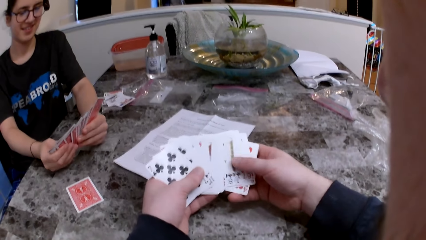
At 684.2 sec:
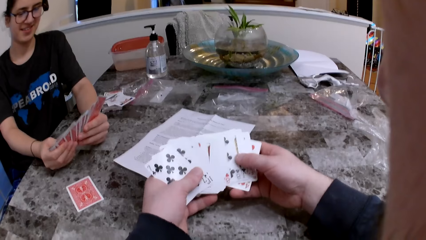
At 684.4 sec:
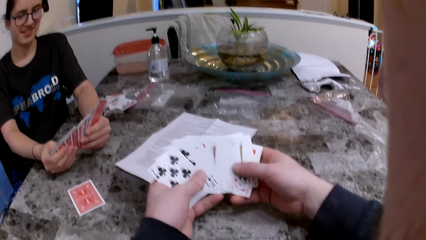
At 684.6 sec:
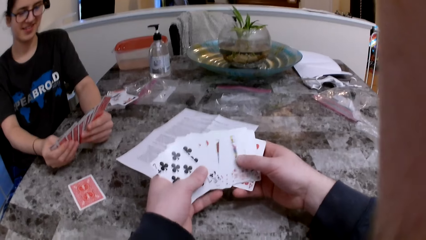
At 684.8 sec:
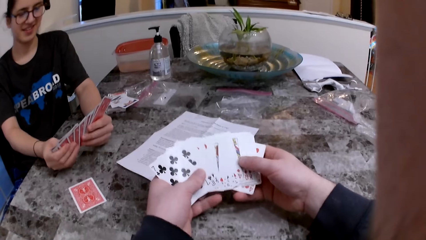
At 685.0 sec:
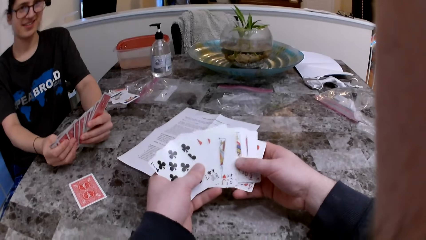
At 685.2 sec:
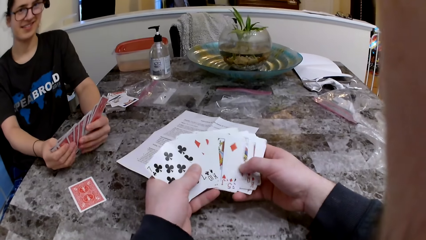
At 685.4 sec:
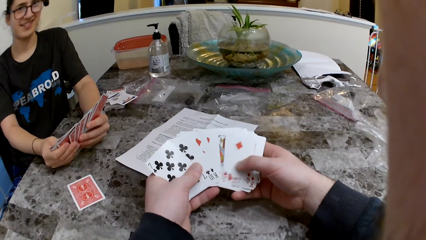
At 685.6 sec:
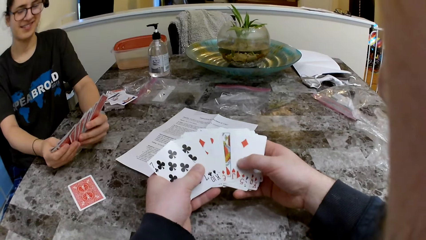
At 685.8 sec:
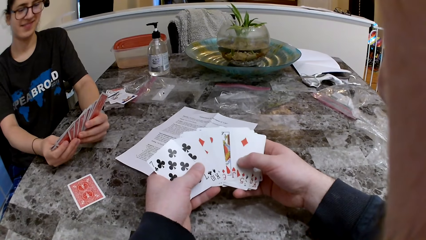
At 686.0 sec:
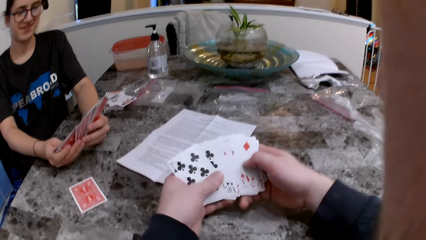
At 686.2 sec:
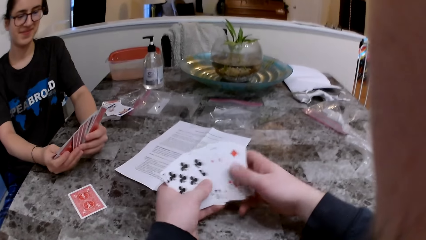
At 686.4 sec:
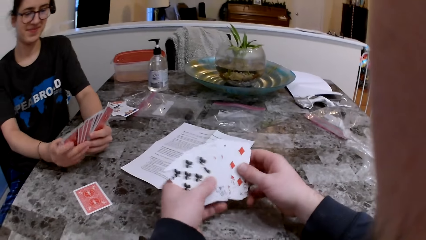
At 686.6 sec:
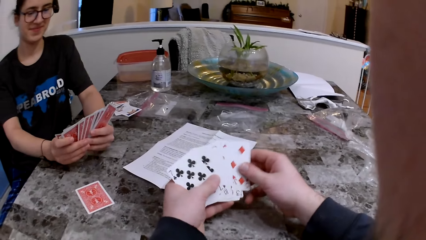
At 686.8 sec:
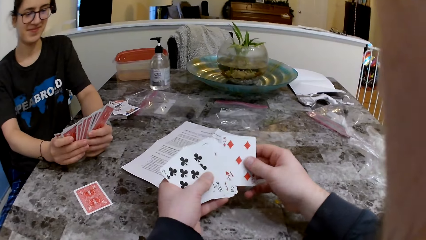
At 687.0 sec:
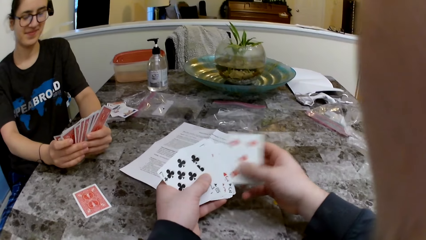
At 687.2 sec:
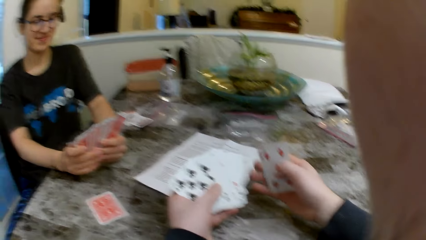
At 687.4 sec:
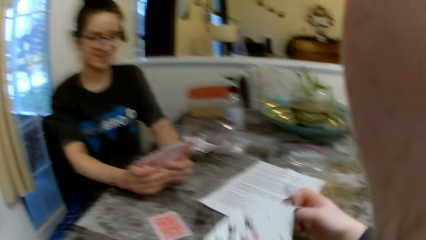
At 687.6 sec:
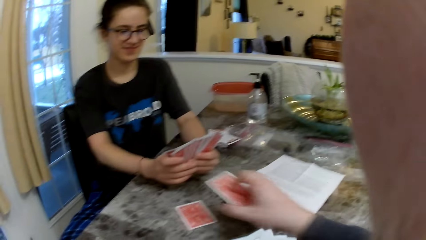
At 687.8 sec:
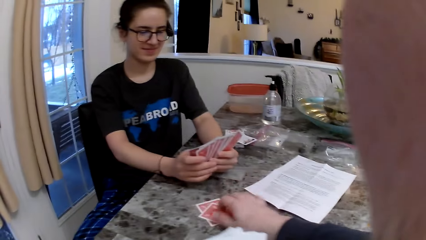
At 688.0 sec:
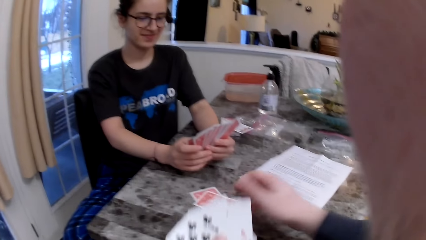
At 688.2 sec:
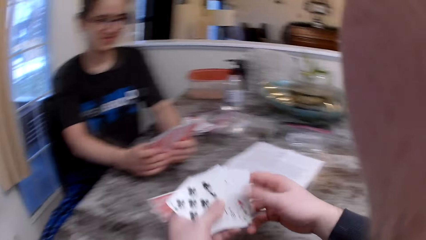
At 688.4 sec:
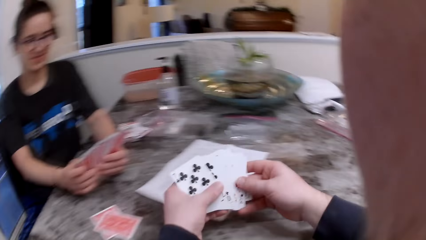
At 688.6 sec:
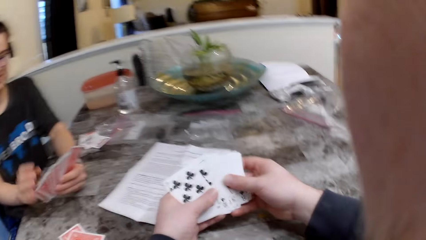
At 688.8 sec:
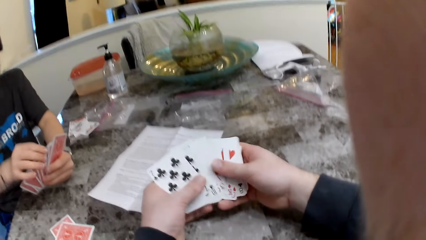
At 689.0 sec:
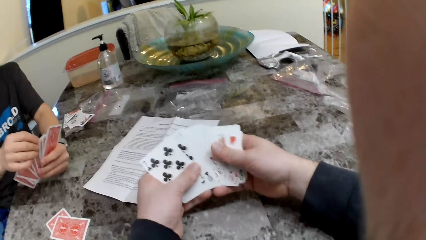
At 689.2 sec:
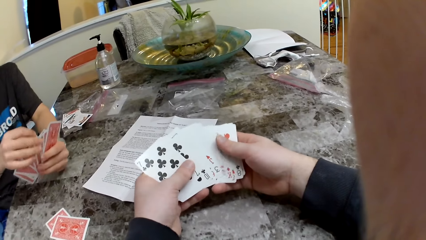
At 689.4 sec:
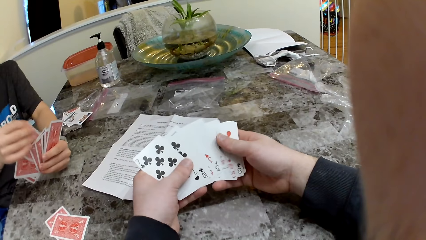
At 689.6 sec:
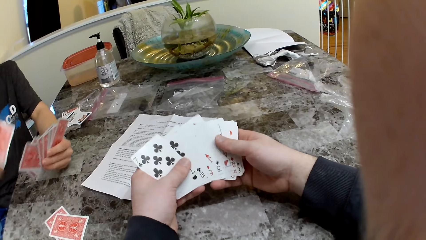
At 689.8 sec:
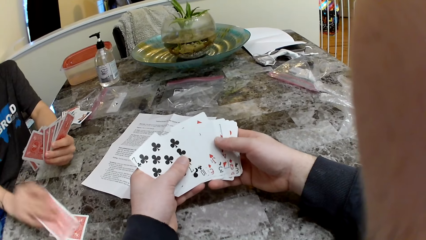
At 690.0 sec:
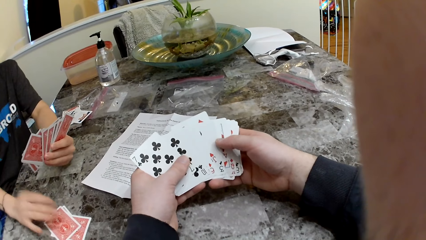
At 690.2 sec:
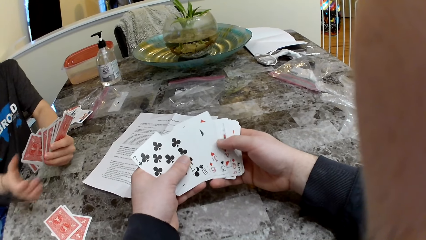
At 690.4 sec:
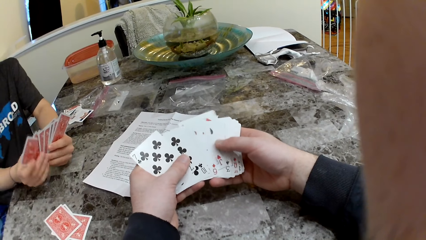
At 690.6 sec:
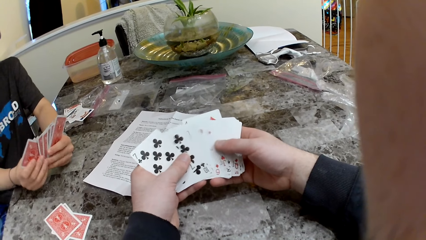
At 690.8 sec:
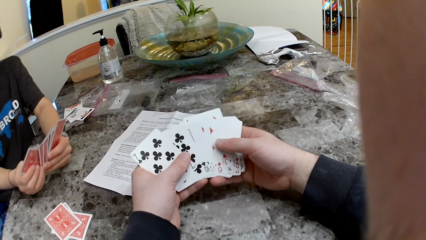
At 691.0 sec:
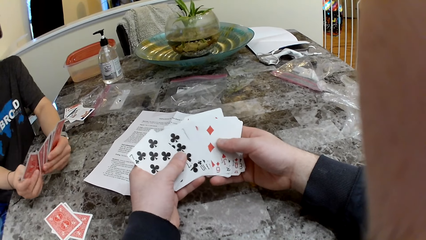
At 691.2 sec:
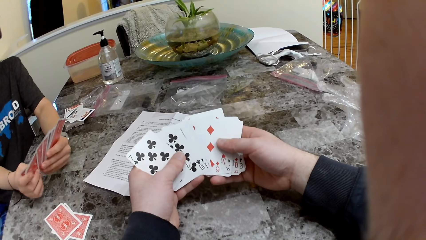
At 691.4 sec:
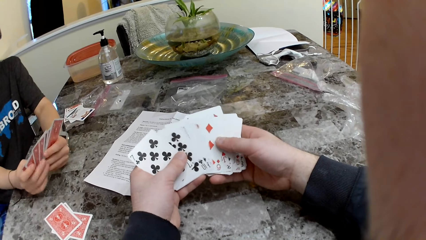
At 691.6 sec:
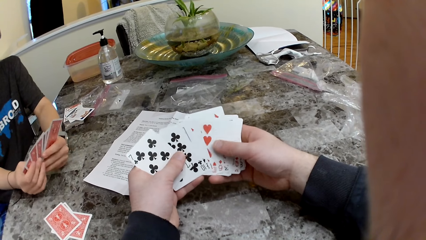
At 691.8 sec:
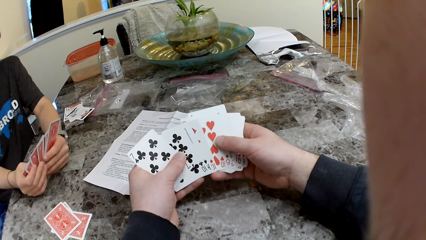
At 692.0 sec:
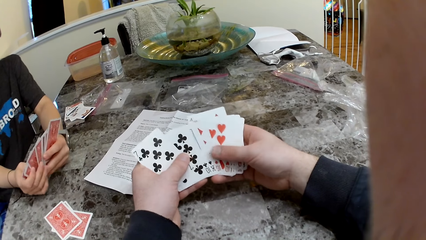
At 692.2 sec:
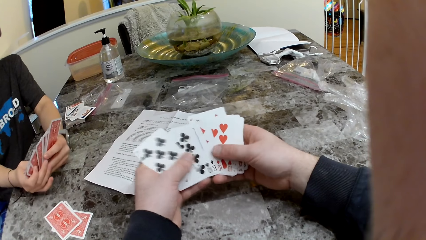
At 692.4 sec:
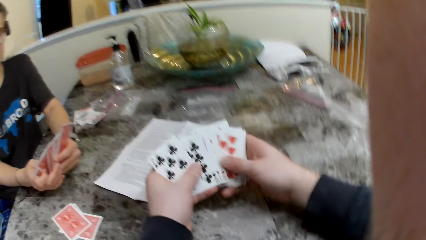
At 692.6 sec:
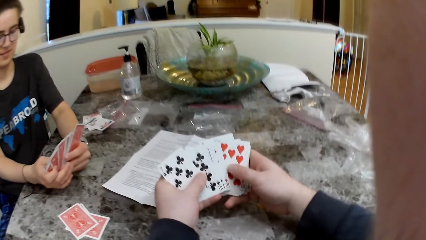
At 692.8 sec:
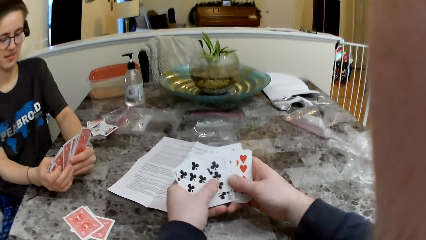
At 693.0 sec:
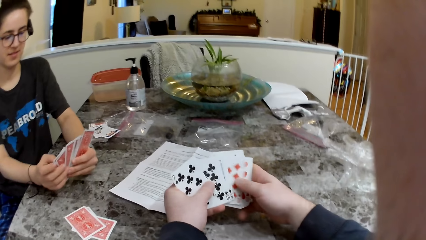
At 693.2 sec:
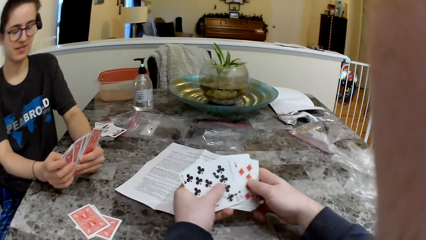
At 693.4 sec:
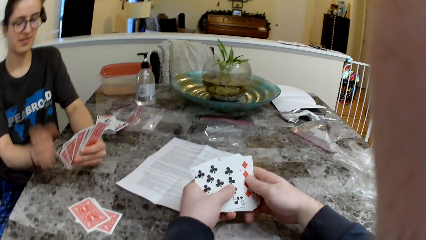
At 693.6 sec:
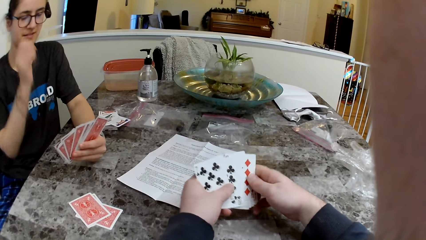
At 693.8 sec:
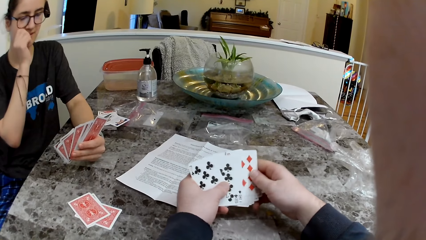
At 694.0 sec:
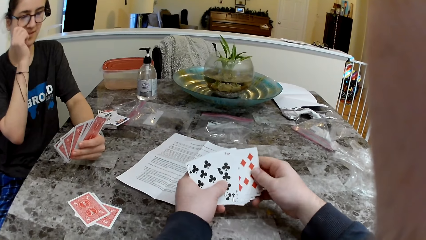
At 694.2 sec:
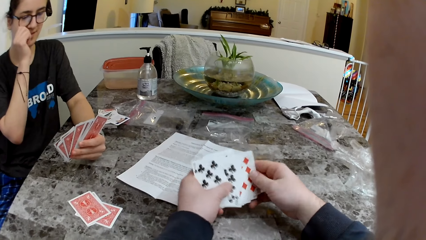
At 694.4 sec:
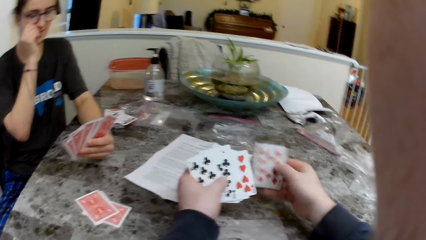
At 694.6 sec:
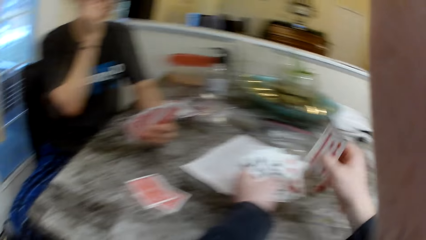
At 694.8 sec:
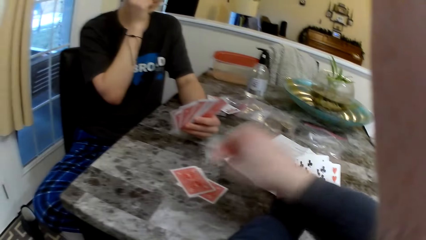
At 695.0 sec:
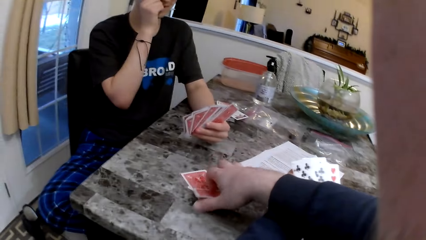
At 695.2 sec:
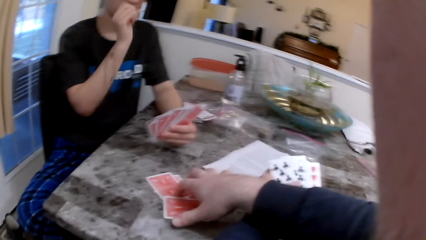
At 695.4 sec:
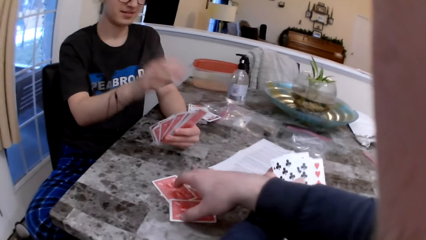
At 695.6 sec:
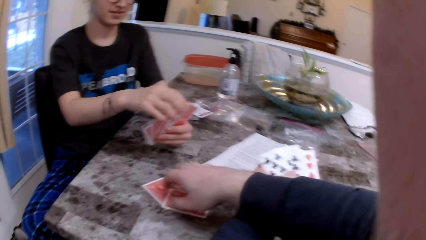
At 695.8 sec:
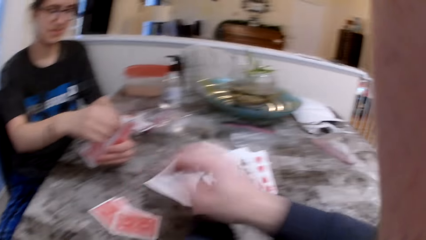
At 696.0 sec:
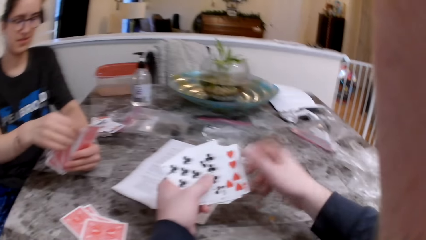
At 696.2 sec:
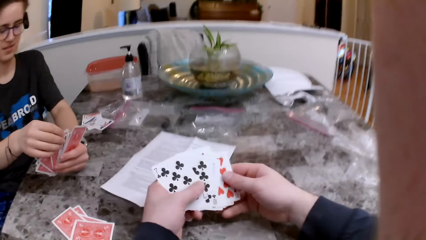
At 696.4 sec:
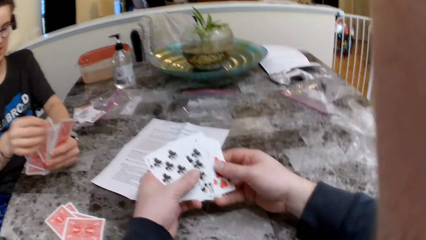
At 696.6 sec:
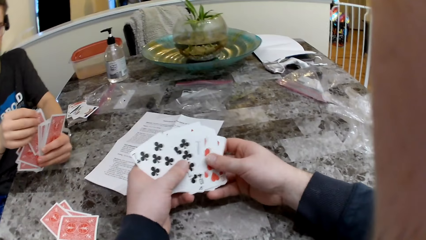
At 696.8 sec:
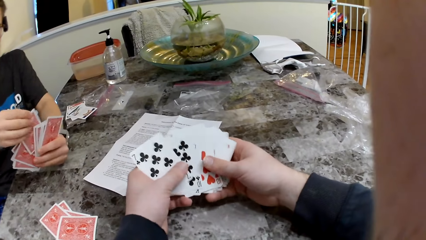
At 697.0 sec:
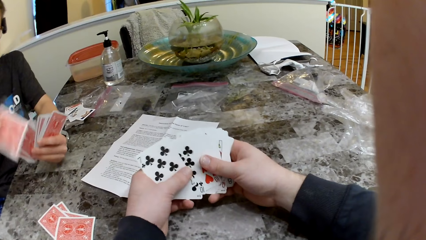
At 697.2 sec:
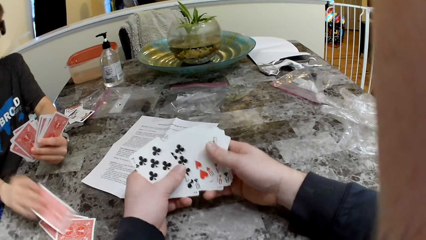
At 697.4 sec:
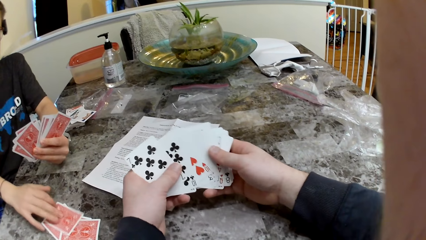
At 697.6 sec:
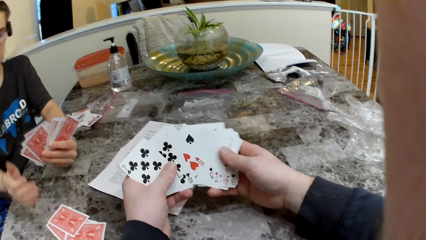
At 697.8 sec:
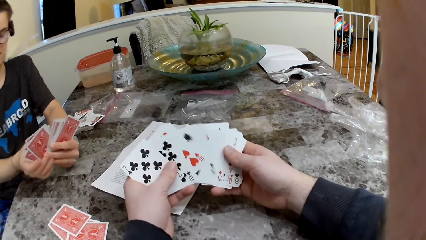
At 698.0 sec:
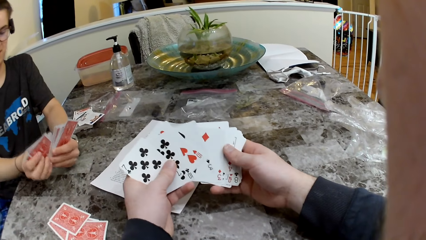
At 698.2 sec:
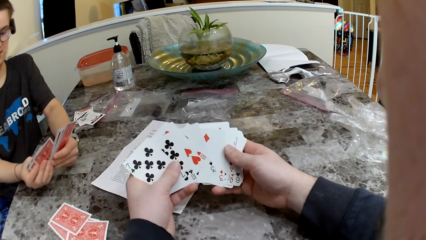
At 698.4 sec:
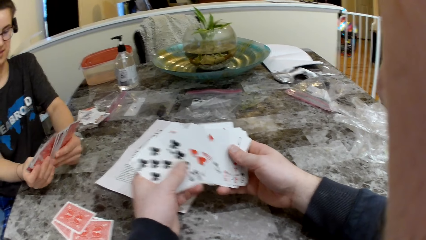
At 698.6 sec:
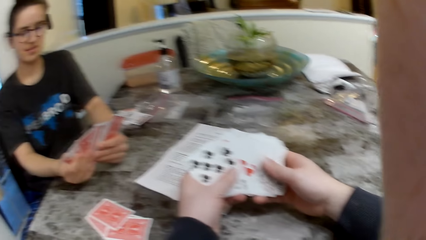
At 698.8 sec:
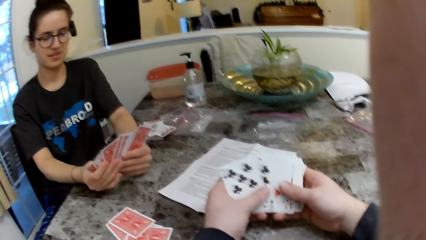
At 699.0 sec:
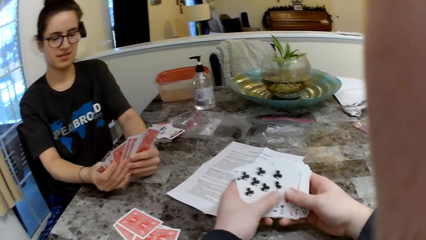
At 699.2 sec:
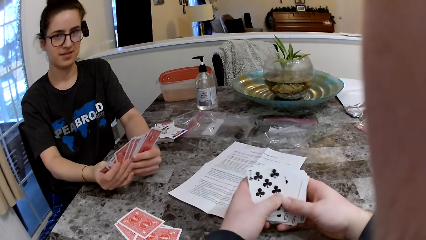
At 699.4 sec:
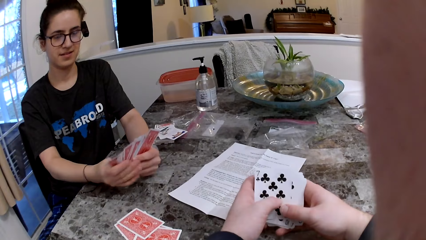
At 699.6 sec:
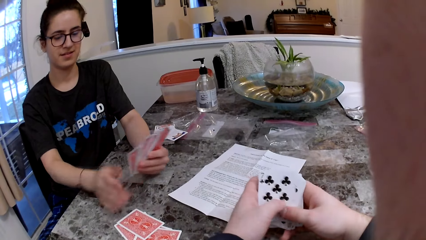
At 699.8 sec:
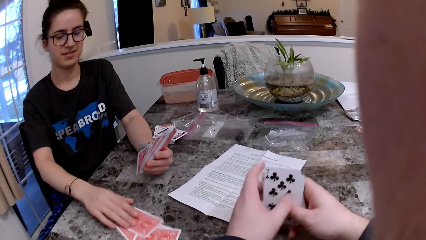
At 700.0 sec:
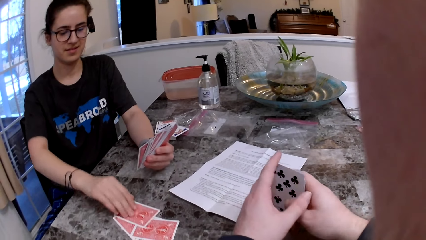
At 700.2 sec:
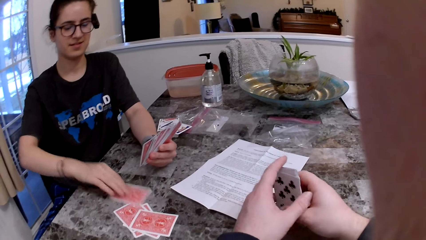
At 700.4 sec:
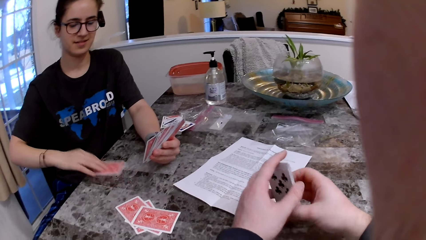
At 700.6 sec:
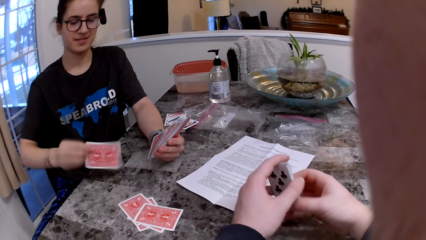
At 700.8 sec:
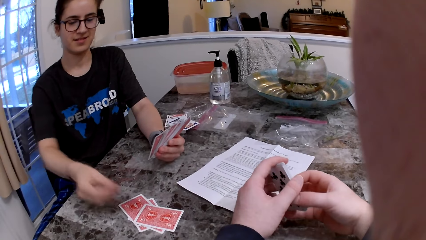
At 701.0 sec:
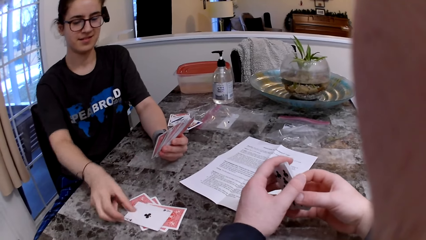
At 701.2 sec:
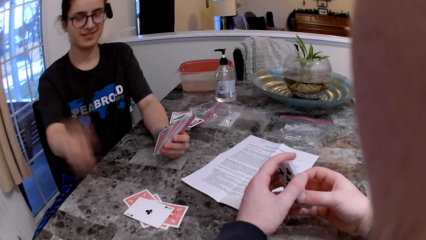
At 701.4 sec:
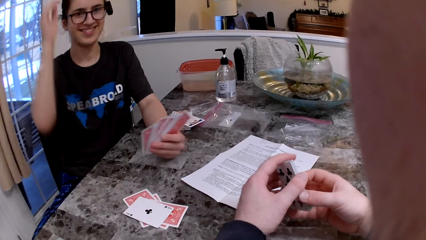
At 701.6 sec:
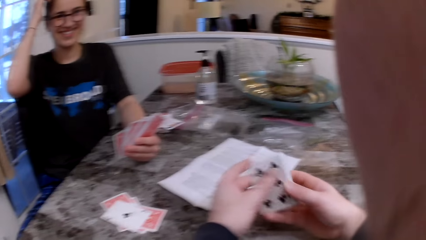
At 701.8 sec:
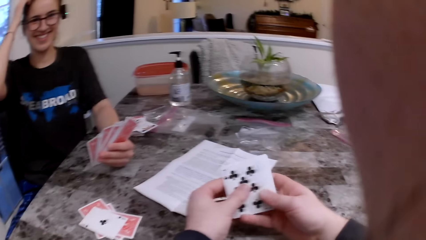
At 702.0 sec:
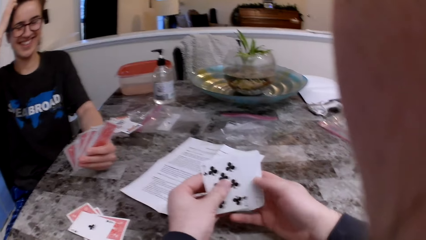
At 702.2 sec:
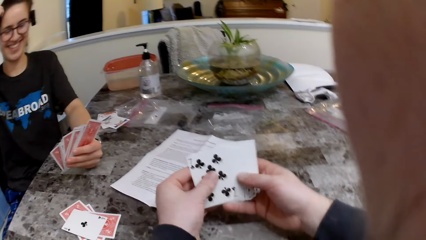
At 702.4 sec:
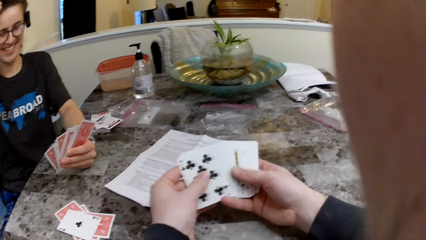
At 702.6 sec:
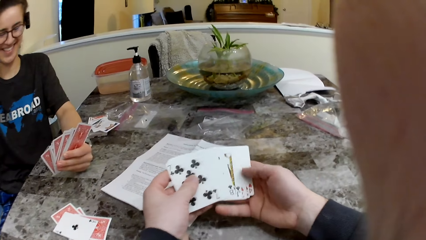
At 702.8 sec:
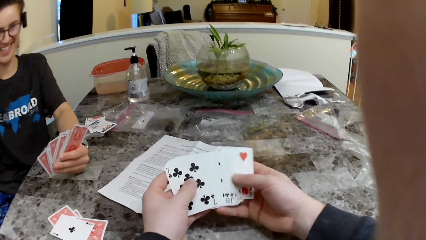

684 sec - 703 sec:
The camera wearer drops a card on the table with his right hand. The woman puts a card on the table. The camera wearer puts a card on the table. The woman puts a card on the table and flips a card on the table with her right hand. The camera wearer arranges the cards. The woman scratches her head with her right hand. The camera wearer spreads the cards in his hands.
